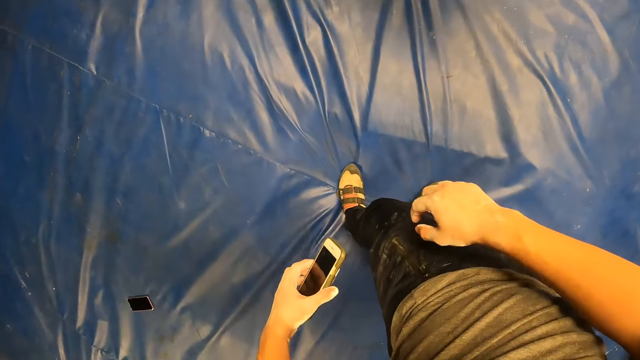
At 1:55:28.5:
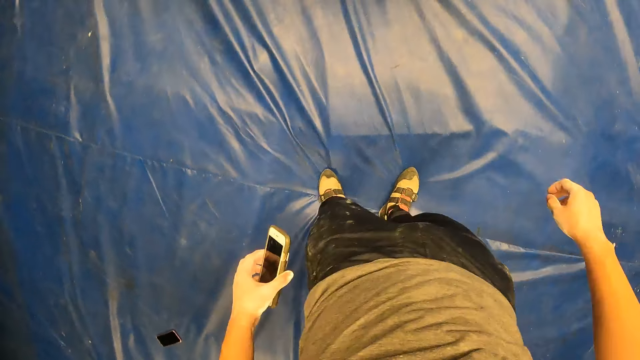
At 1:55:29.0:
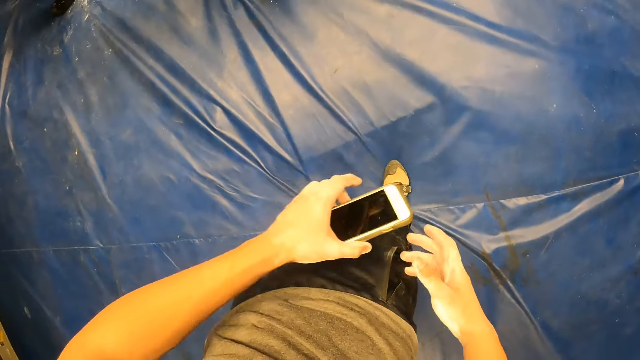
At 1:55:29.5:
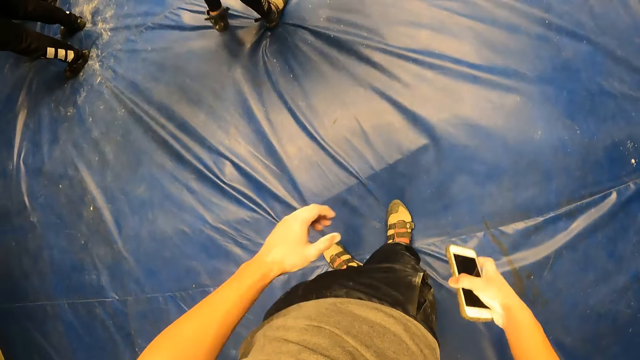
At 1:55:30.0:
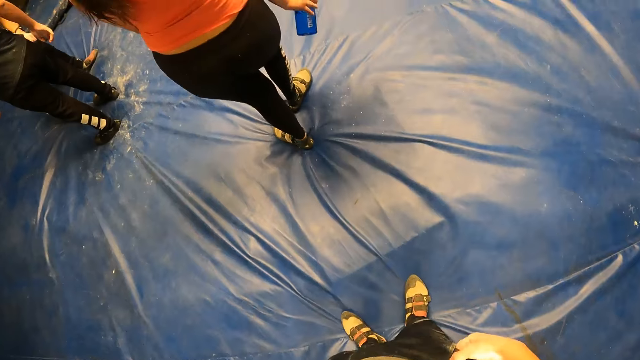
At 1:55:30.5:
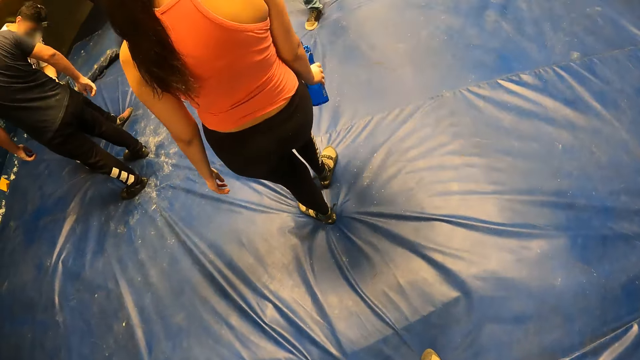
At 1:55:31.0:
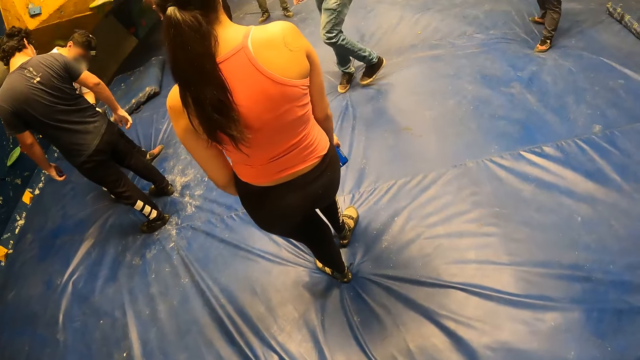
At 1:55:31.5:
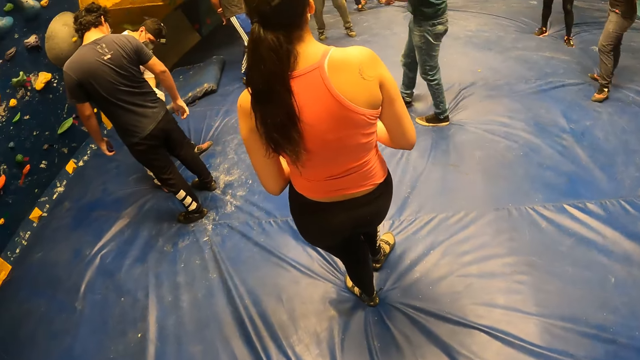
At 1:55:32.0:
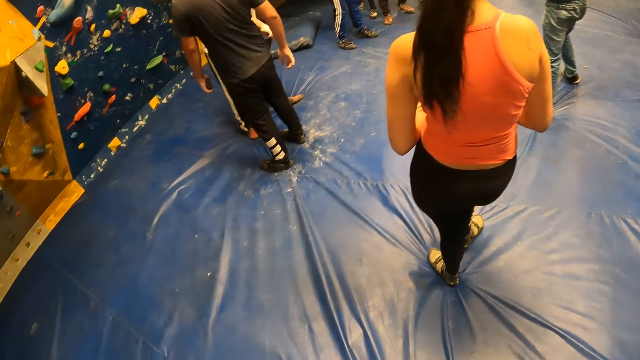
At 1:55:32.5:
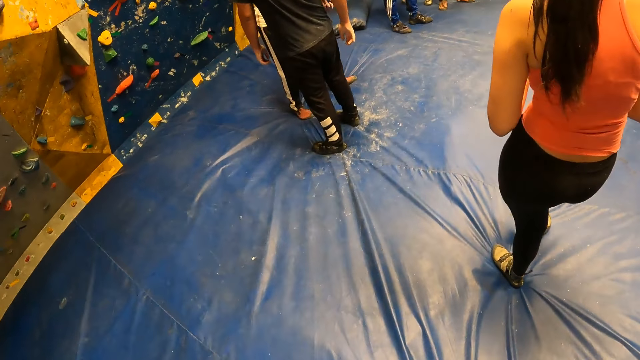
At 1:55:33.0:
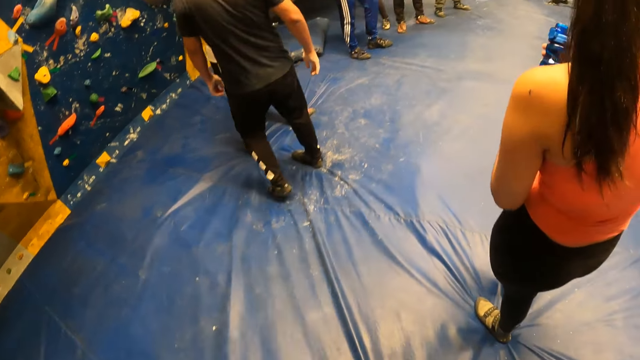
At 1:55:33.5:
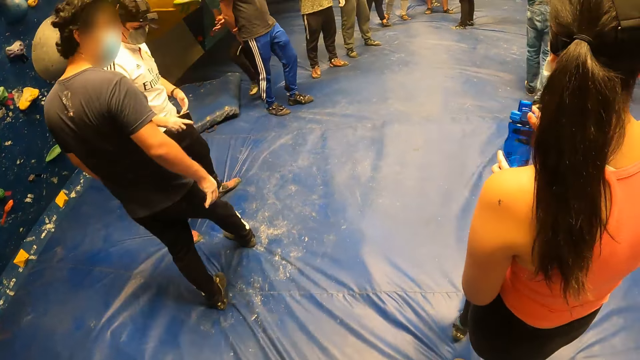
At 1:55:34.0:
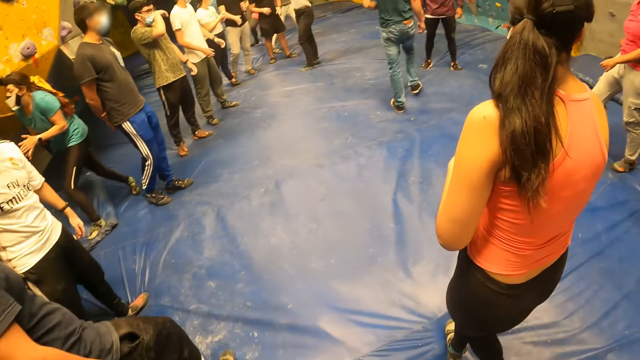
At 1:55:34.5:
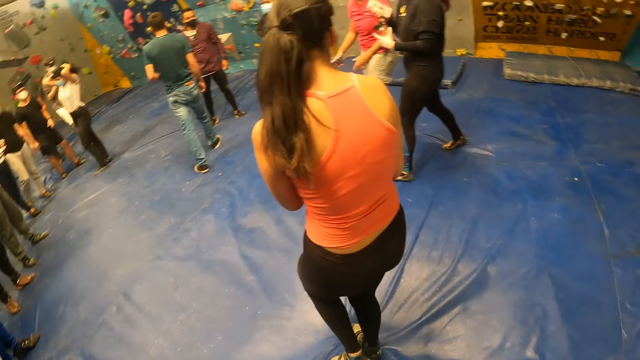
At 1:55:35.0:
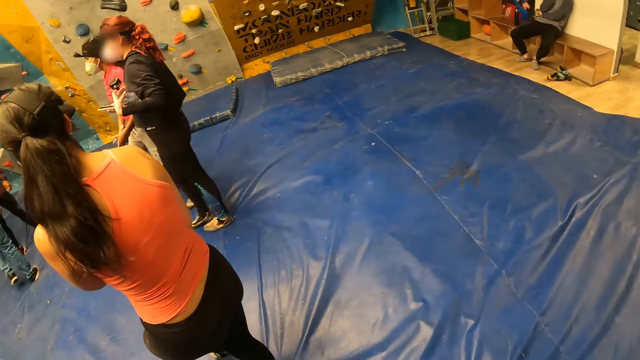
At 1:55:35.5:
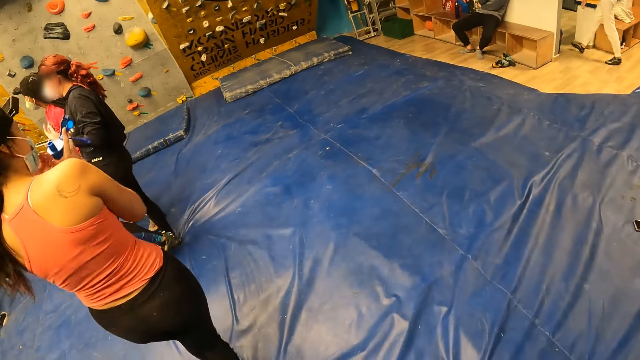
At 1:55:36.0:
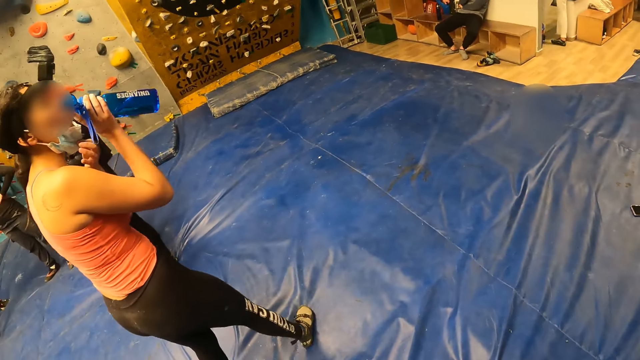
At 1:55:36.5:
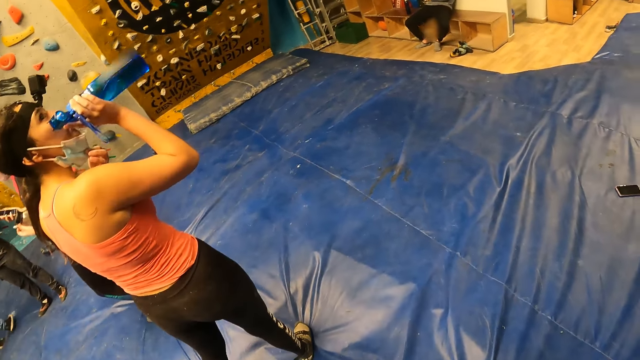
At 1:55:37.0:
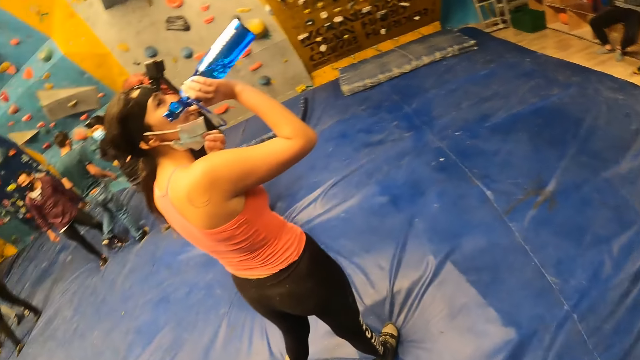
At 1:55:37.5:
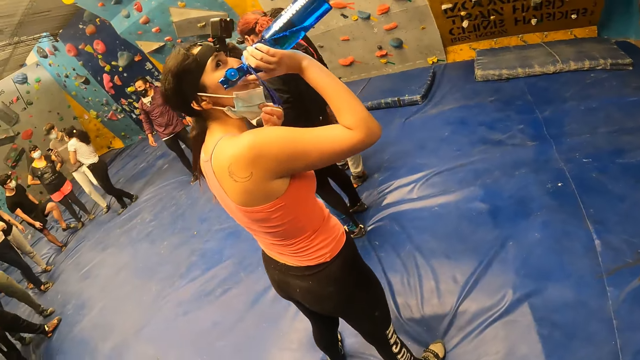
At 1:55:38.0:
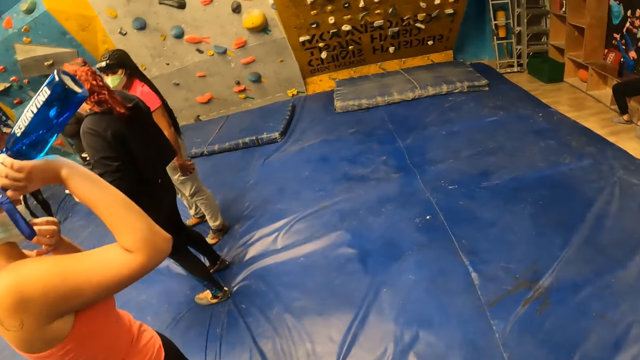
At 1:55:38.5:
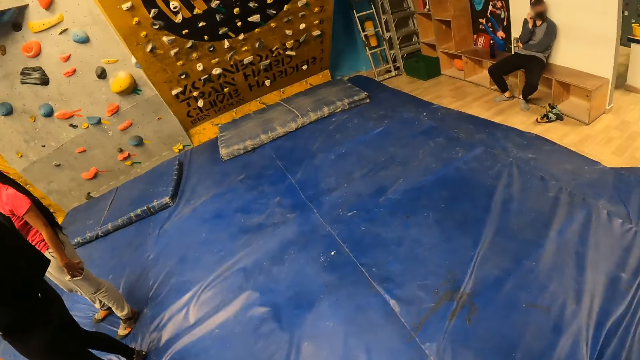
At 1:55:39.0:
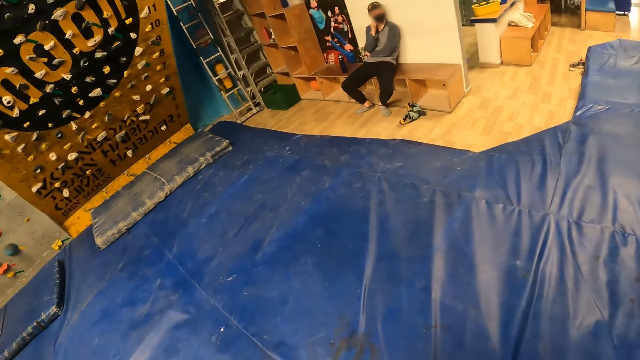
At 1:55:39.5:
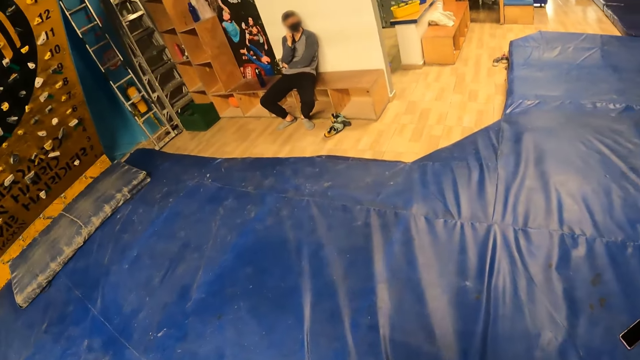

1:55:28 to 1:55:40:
The camera wearer passes the phone to his right hand. He puts the phone in a pocket with his right hand. He walks around. The woman drinks water from a water bottle.

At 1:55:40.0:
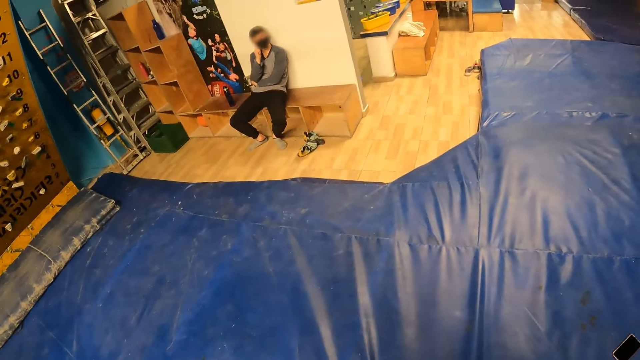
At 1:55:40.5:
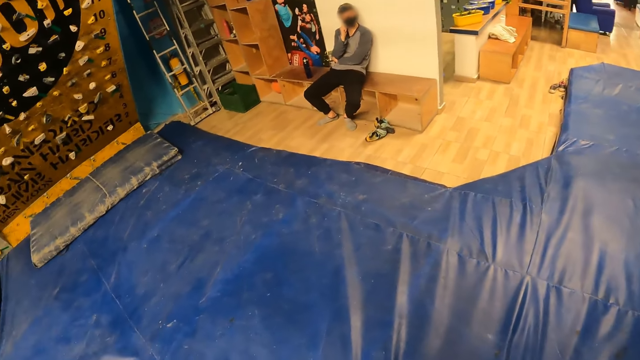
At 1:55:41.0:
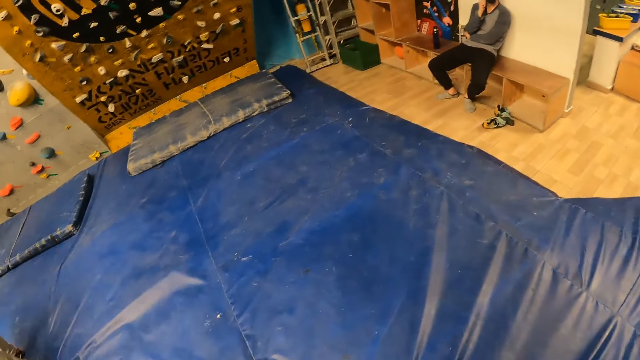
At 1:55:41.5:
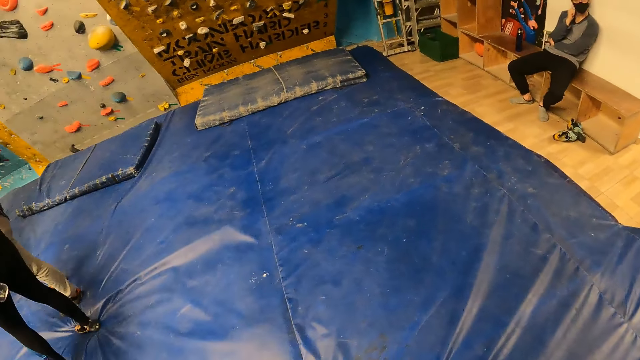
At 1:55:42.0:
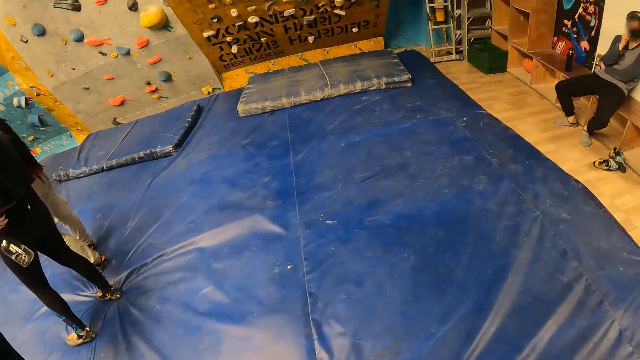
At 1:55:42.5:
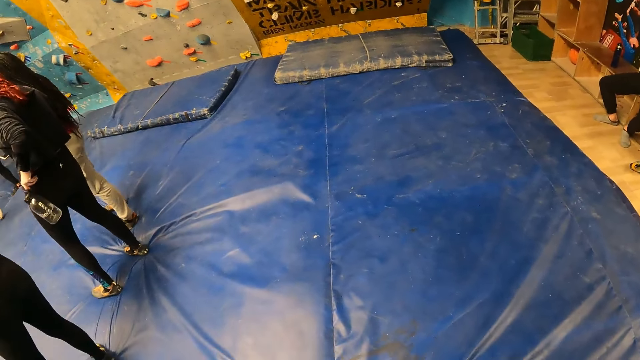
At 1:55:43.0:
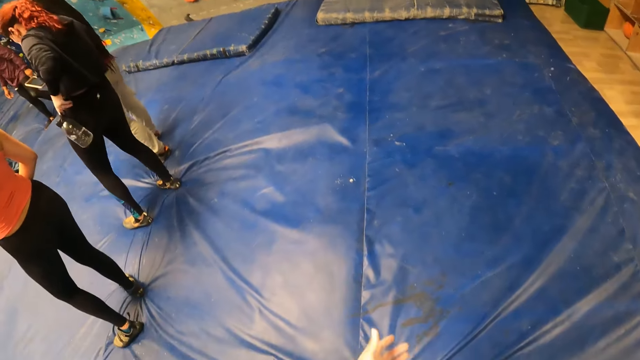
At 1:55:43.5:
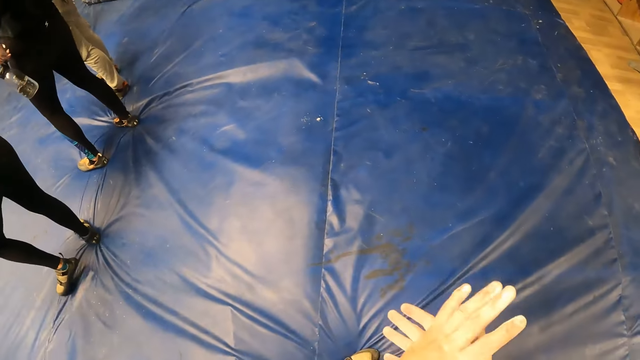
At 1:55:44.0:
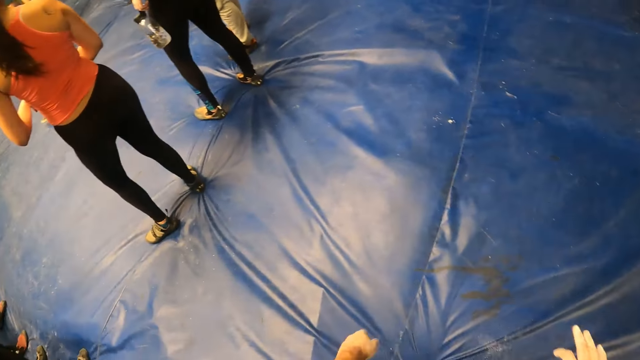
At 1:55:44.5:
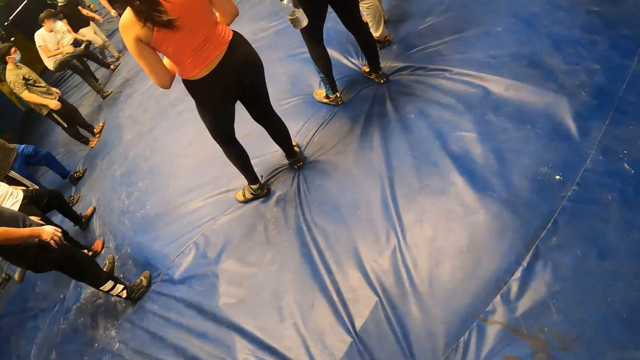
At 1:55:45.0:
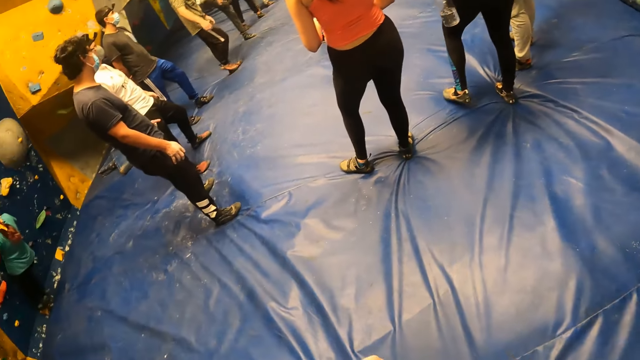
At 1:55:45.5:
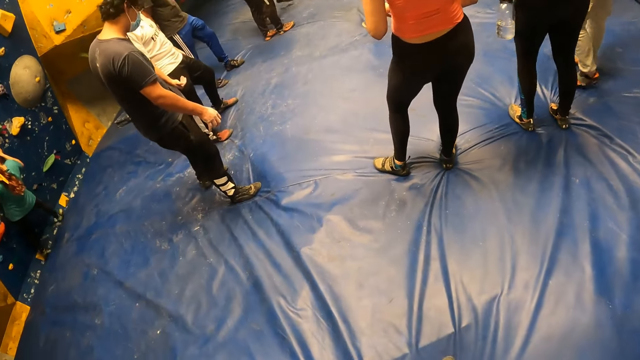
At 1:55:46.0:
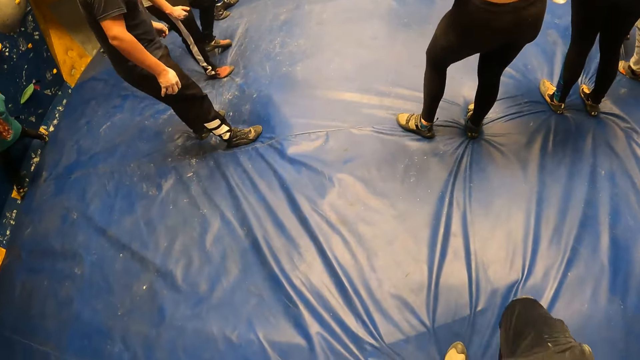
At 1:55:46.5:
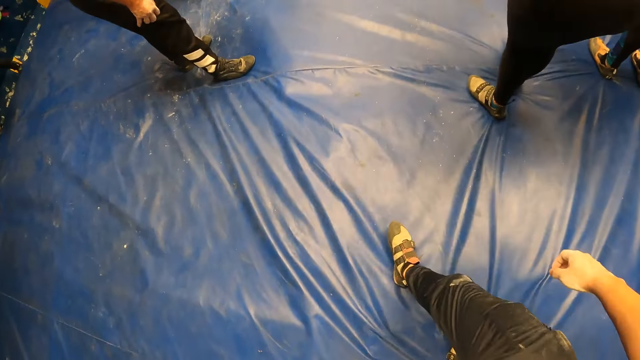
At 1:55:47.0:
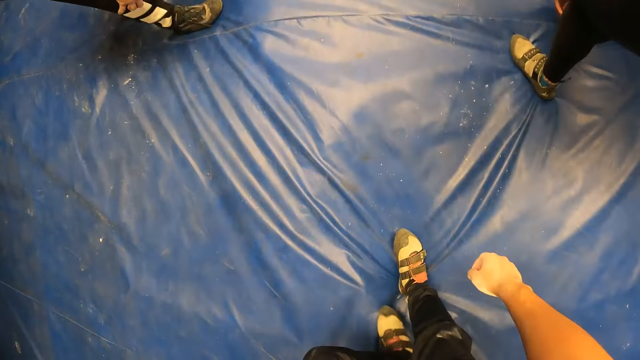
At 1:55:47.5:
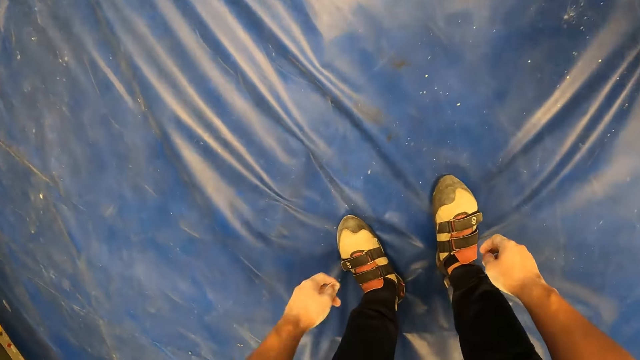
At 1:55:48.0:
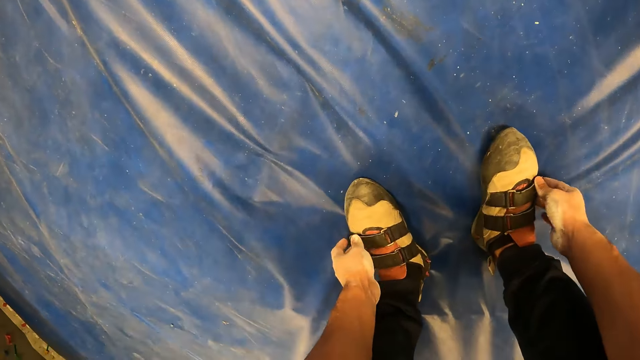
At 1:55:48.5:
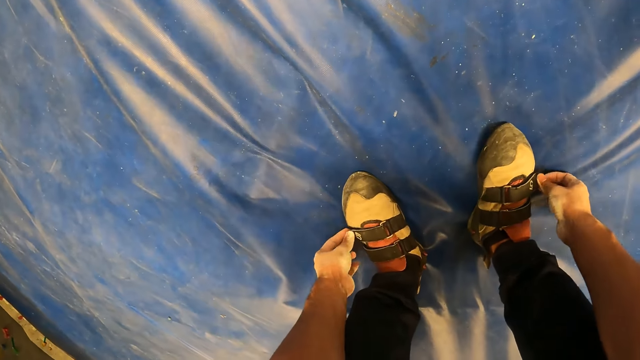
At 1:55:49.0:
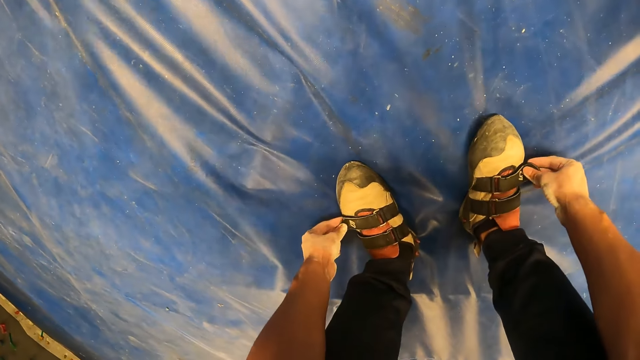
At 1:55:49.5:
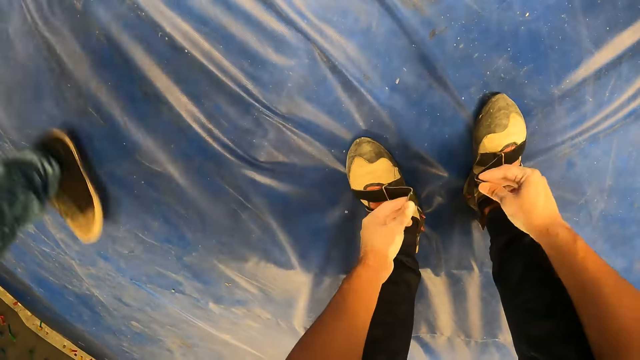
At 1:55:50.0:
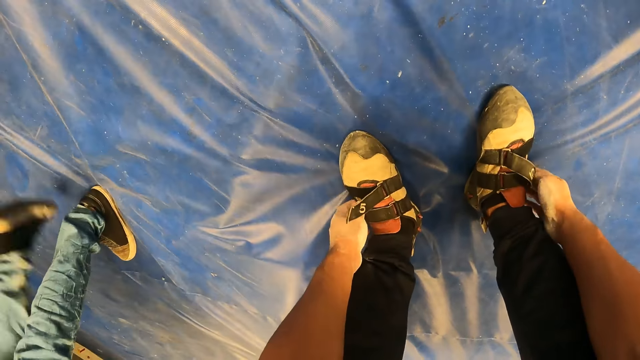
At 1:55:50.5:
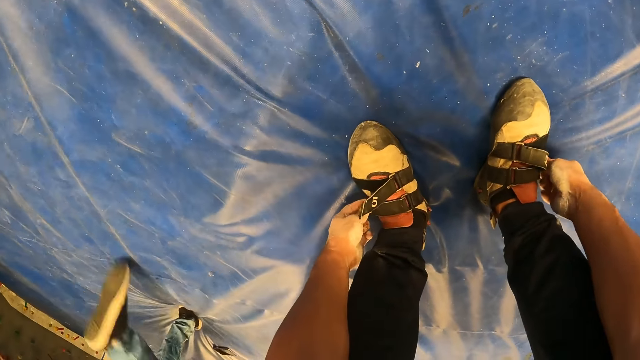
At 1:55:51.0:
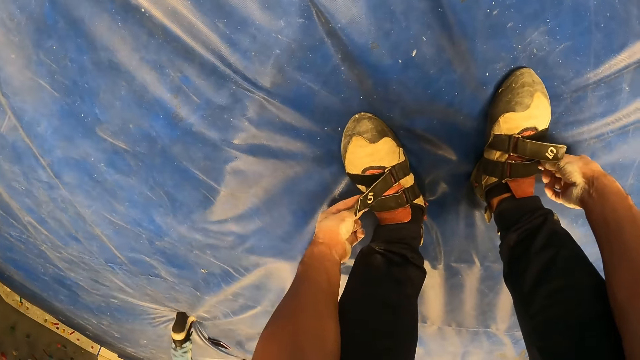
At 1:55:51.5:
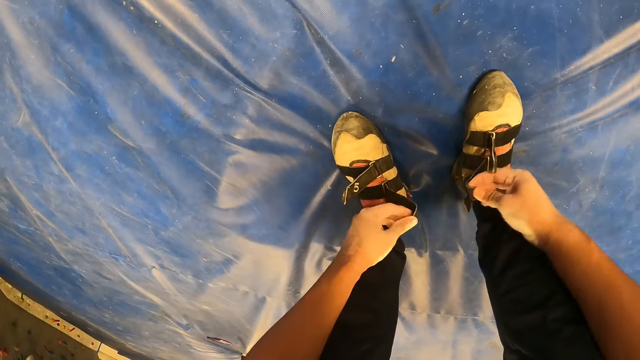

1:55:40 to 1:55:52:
The camera wearer rubs his hands together. He unstraps a shoe with his right hand, and unstraps a shoe with his left hand.
